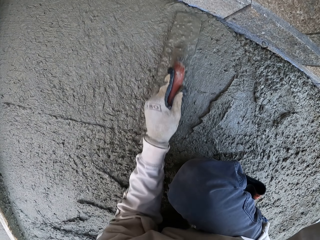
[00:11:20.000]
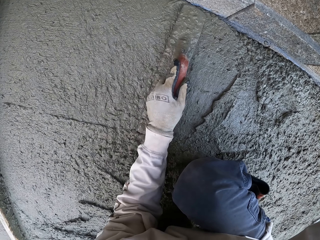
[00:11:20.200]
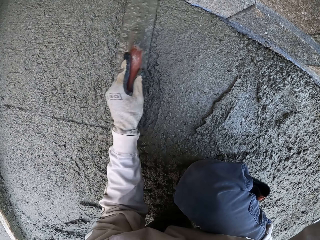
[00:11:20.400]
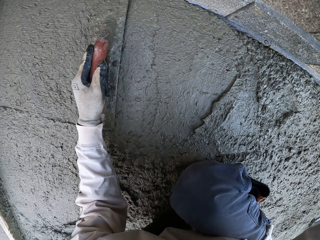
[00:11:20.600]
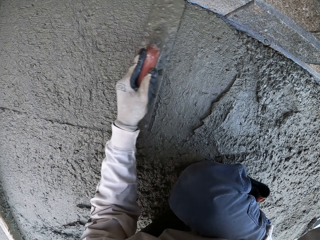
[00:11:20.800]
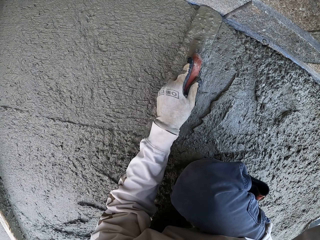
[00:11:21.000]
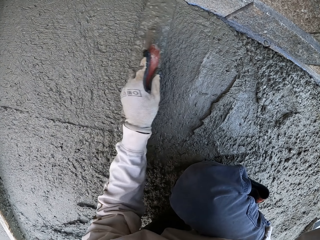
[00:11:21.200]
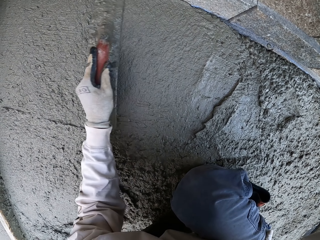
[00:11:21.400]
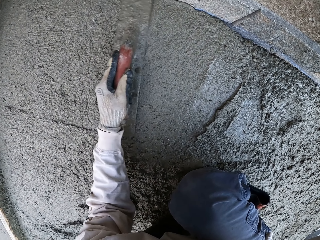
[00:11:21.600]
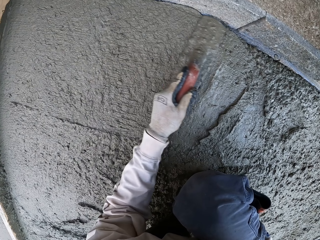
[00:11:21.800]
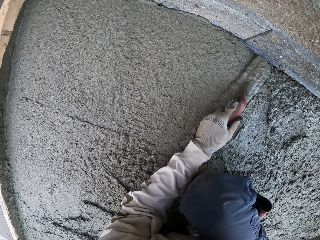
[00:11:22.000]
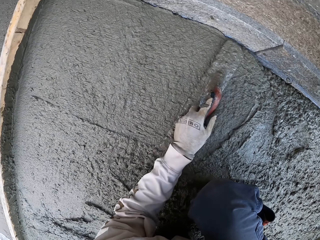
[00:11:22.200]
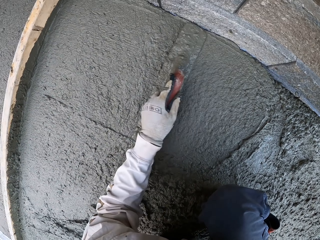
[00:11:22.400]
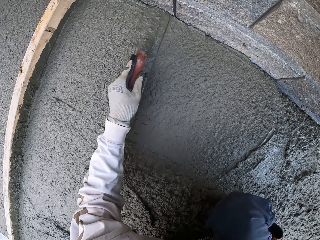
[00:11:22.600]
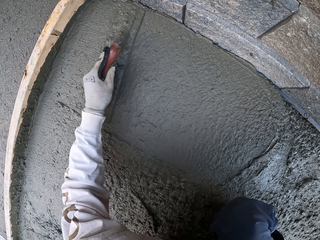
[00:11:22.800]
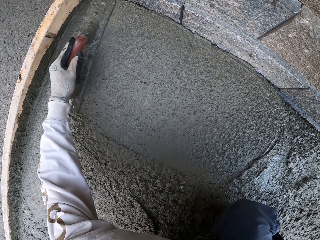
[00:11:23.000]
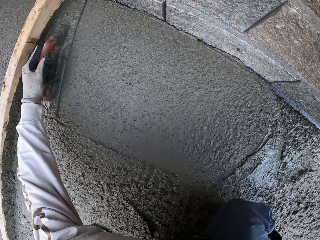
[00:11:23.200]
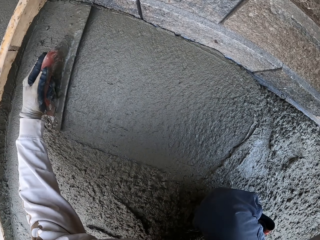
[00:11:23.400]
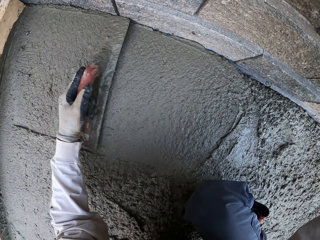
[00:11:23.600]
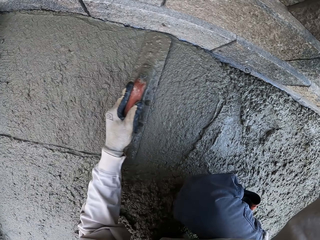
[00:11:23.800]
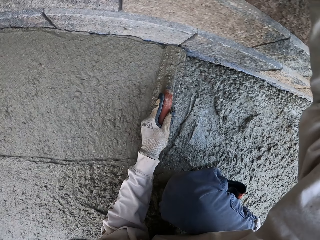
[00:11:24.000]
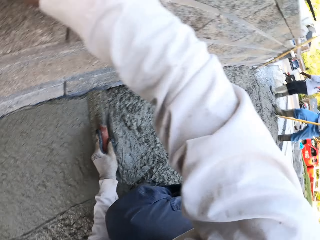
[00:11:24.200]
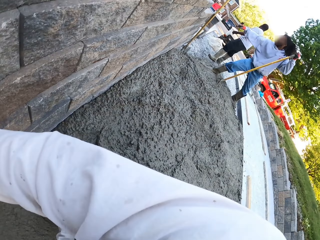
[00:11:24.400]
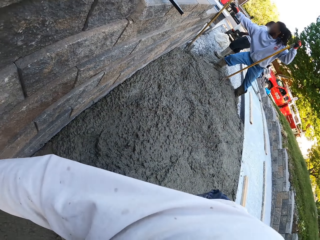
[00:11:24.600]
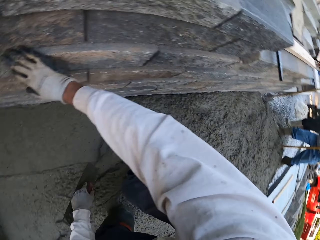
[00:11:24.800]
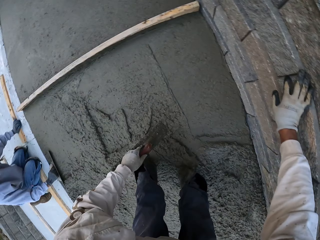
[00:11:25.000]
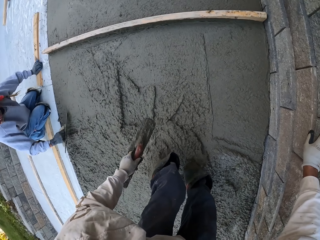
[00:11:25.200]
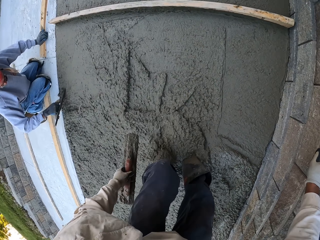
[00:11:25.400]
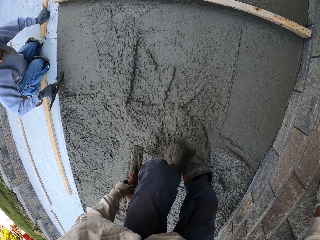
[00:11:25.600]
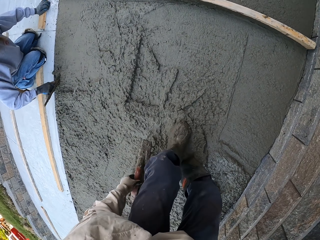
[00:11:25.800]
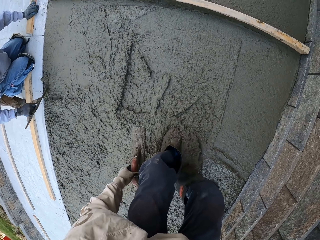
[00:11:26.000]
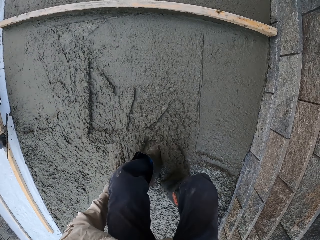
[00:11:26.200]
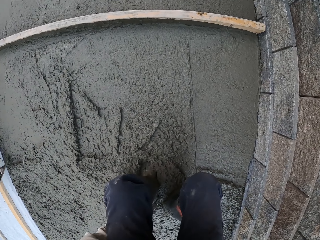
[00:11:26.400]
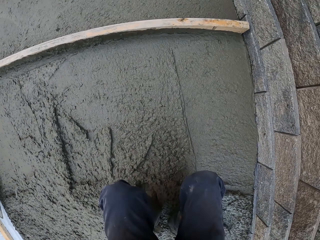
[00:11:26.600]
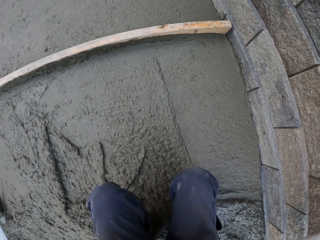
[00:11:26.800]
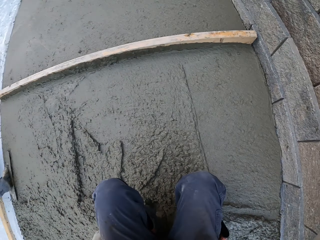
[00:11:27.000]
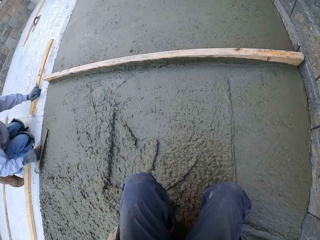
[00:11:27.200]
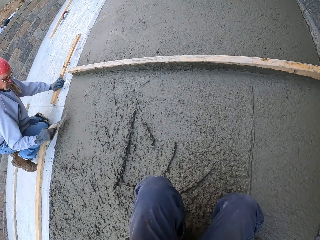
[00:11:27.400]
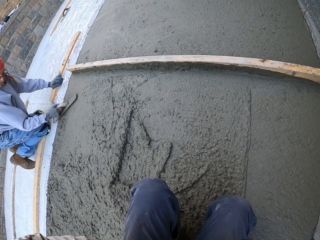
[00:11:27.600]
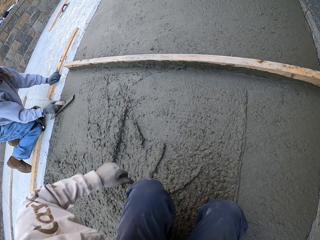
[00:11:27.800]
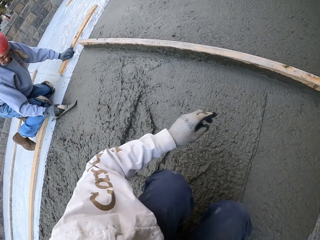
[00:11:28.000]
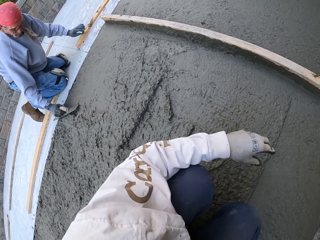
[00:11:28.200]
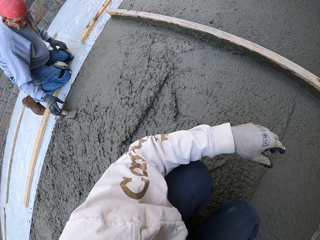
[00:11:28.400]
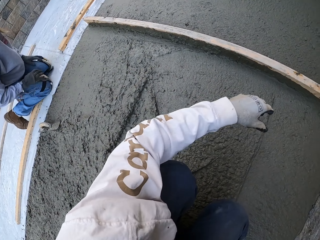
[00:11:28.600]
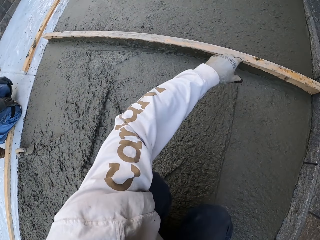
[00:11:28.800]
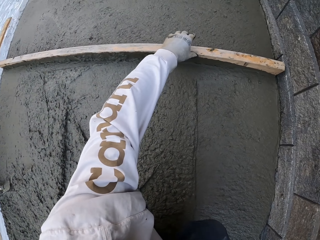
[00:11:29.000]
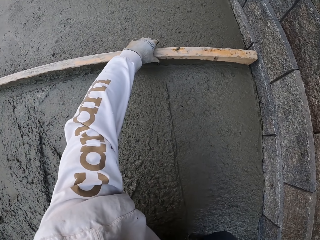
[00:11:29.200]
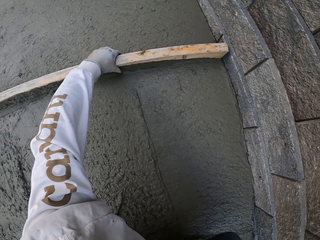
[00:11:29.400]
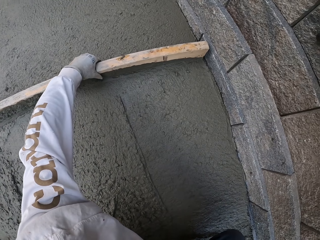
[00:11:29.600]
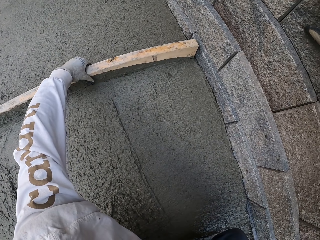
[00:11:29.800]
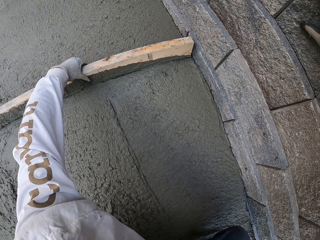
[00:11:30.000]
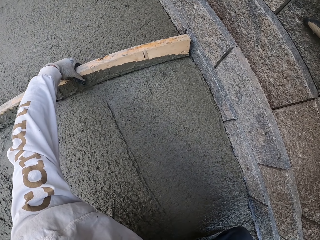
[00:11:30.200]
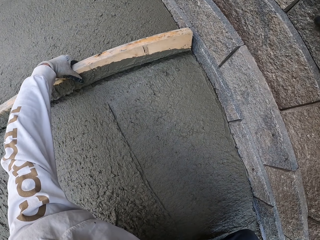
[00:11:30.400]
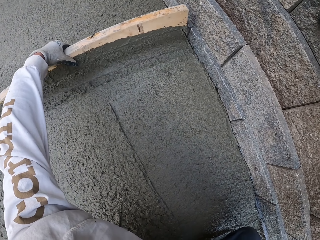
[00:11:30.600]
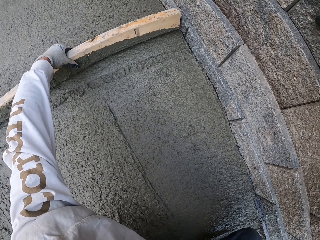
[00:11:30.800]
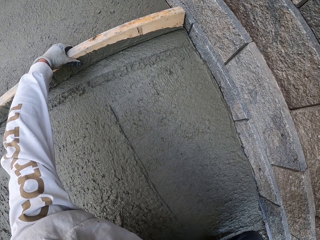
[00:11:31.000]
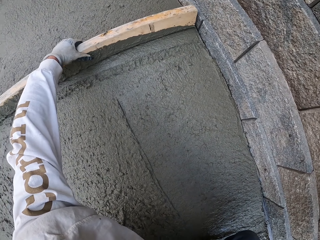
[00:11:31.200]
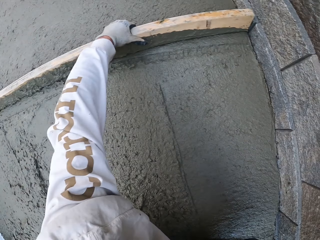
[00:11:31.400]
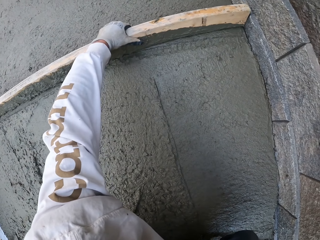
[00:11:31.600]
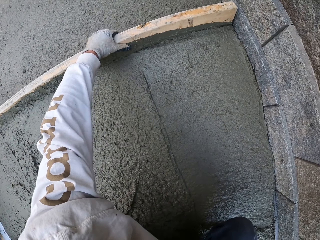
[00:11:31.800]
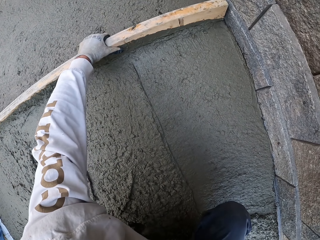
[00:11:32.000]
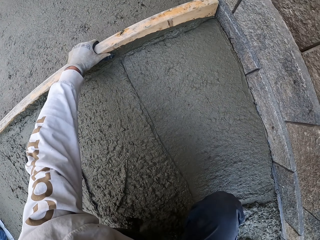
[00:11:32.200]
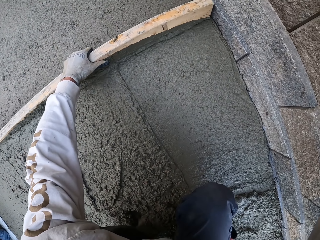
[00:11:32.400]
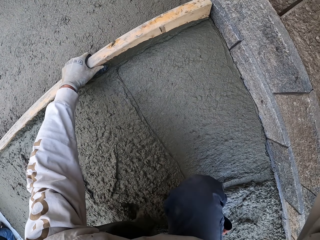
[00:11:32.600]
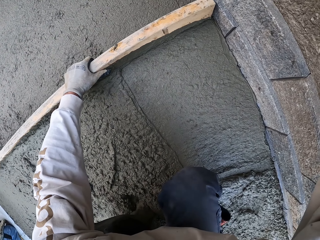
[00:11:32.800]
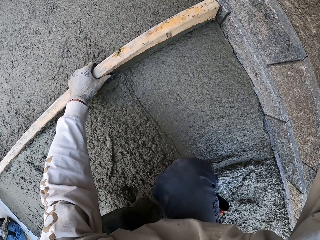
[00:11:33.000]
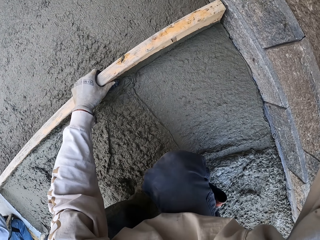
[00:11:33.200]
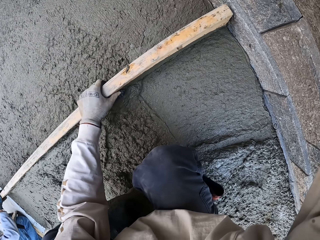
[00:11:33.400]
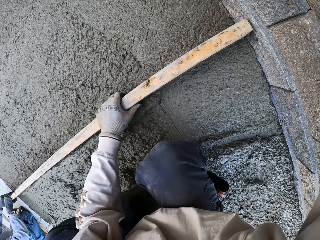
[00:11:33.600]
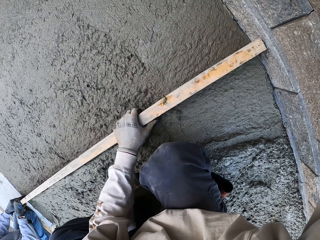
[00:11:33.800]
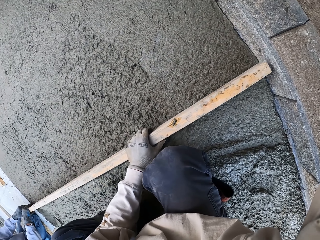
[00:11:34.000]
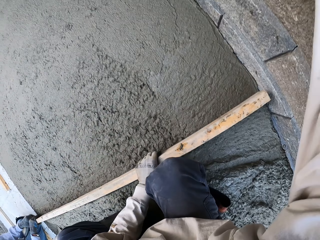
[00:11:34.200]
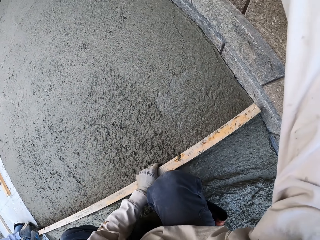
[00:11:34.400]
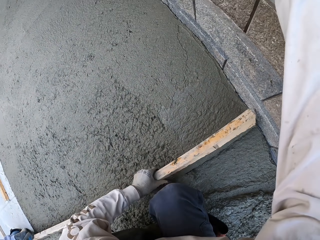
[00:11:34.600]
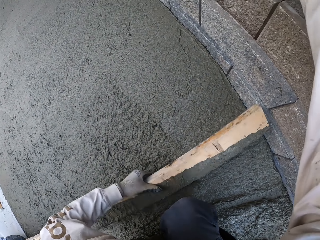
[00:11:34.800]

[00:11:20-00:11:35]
The man flattens the floor. The camera wearer looks around. The man flattens the floor. The camera wearer puts the midget trowel down. The man puts the midget trowel down. The camera wearer holds a piece of wood. They level the concrete with the piece of wood.

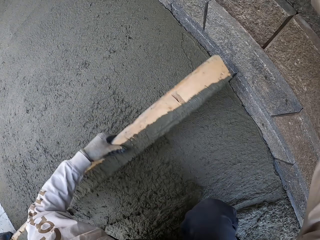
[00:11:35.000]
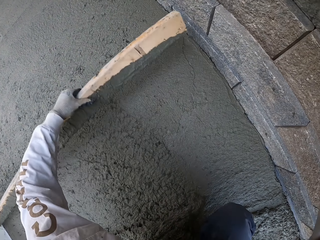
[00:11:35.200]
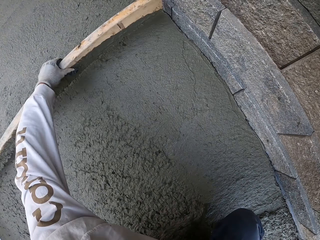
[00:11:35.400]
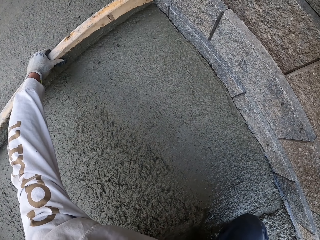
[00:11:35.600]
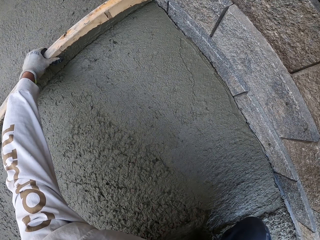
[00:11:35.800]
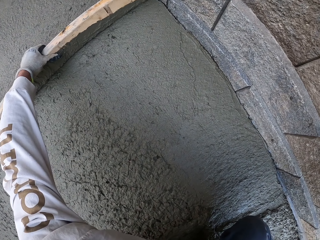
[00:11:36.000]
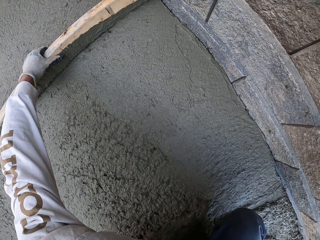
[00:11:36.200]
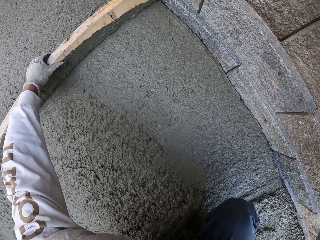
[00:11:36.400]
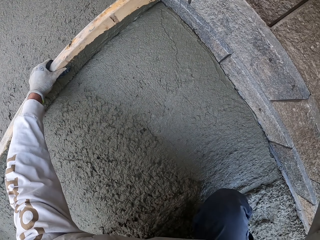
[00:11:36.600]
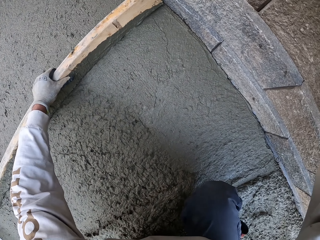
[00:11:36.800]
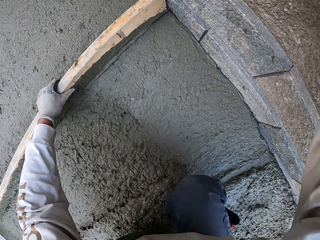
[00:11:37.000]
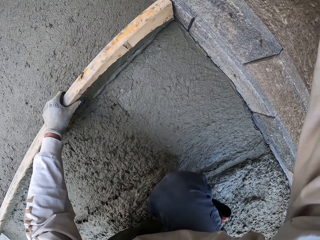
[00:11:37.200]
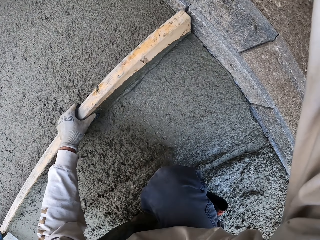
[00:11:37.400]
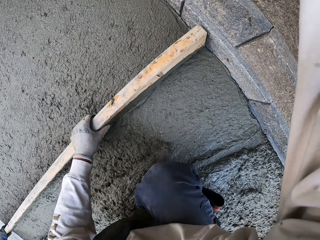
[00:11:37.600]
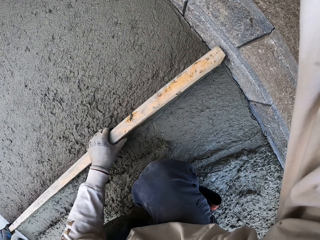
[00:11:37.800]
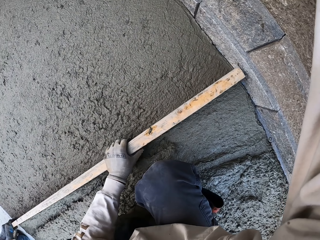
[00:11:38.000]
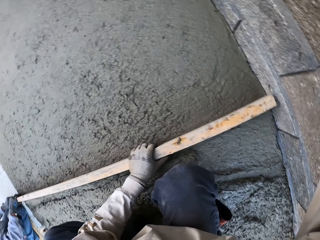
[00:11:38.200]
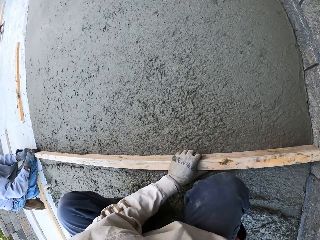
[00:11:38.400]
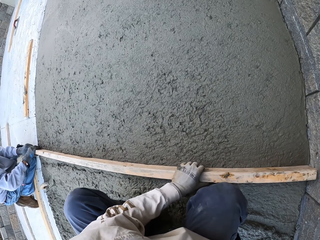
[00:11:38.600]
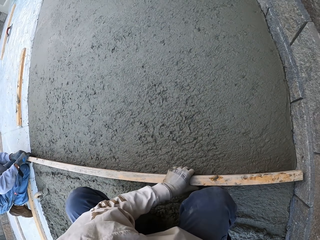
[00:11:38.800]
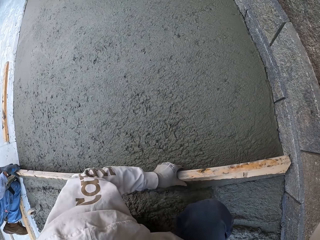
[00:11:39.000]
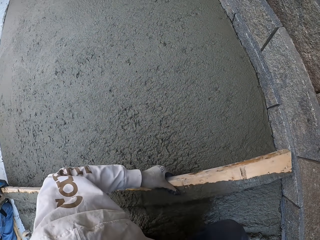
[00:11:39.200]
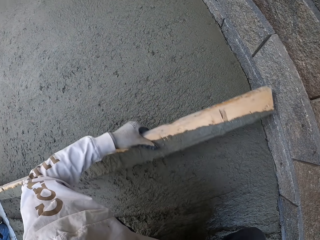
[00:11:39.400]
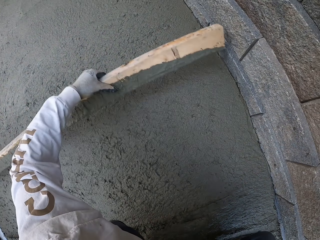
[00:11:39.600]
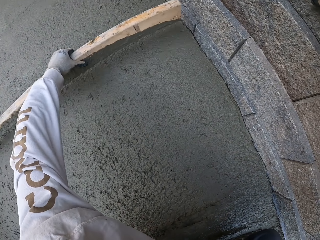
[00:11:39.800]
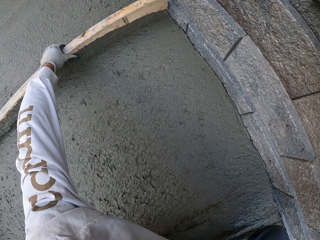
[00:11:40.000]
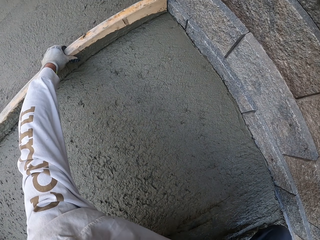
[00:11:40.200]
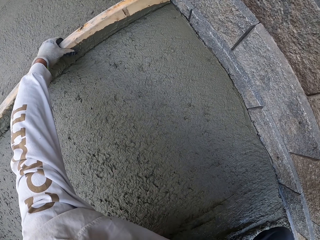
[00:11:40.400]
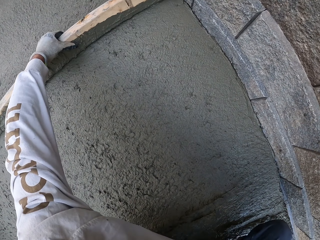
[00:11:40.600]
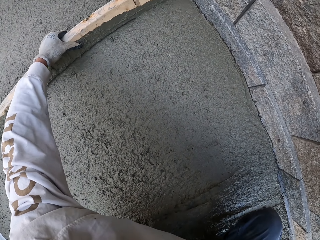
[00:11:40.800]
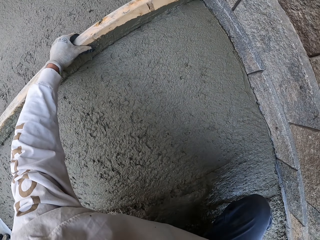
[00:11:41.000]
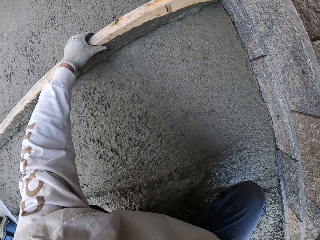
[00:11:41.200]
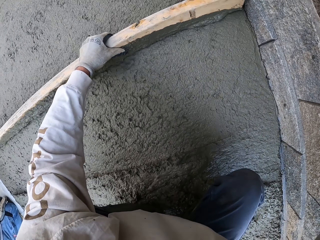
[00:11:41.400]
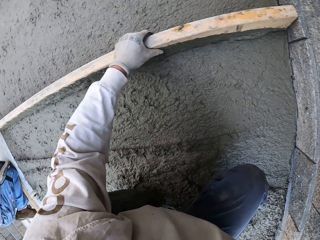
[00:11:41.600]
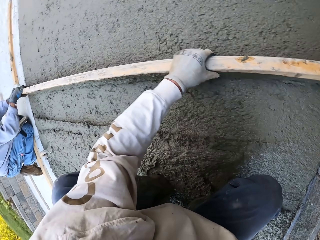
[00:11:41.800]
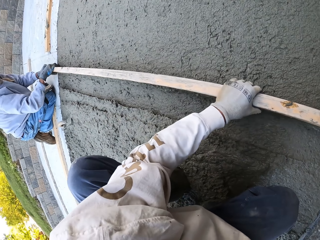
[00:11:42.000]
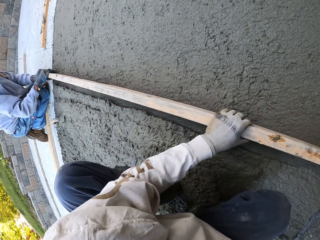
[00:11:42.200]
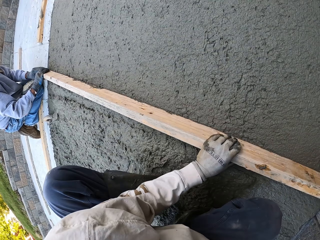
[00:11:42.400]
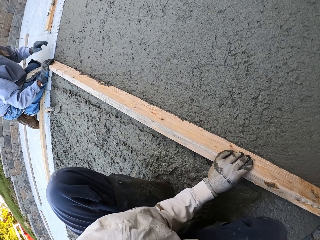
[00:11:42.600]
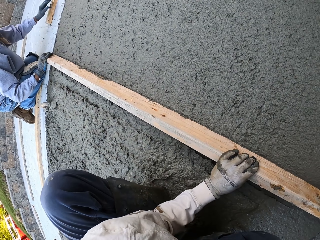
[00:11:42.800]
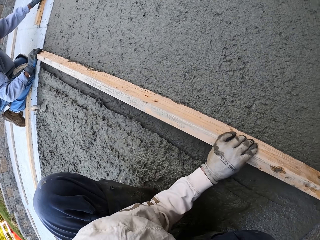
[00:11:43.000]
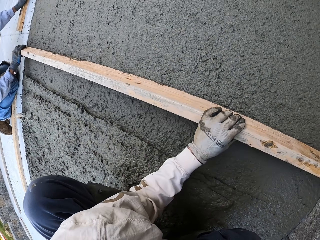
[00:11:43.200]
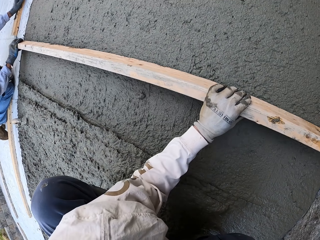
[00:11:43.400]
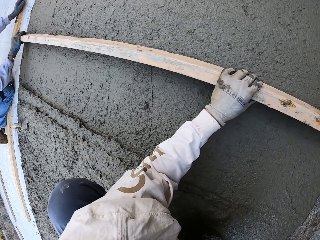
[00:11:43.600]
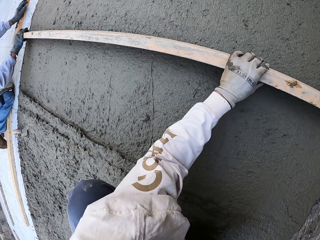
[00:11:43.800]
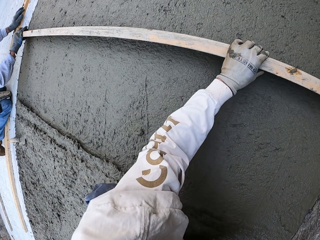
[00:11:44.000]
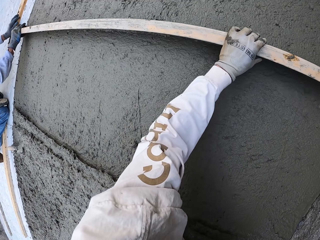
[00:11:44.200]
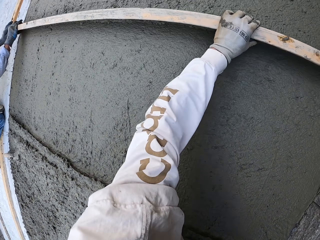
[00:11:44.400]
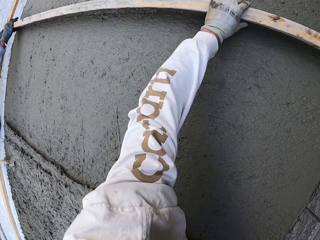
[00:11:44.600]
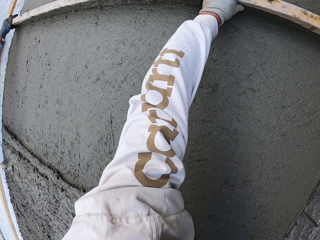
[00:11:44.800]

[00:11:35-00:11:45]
The man holds a piece of wood and flattens the floor. The camera wearer looks around. They level the concrete with a piece of wood.
